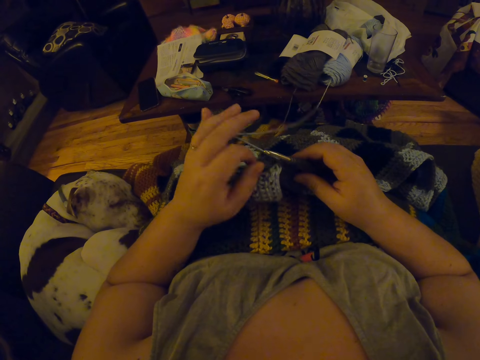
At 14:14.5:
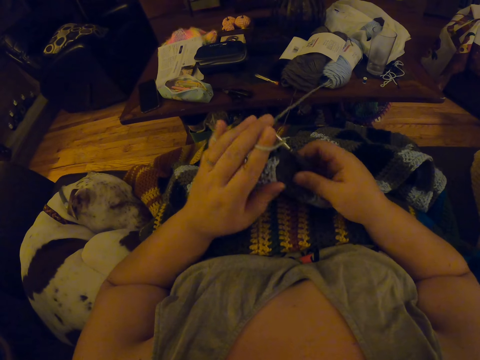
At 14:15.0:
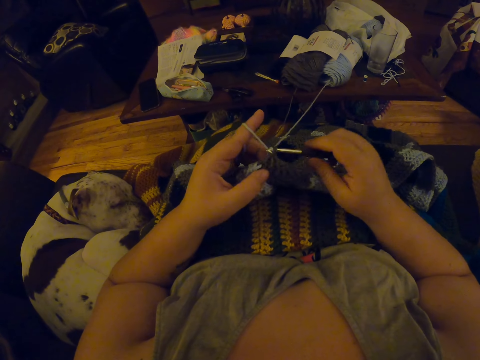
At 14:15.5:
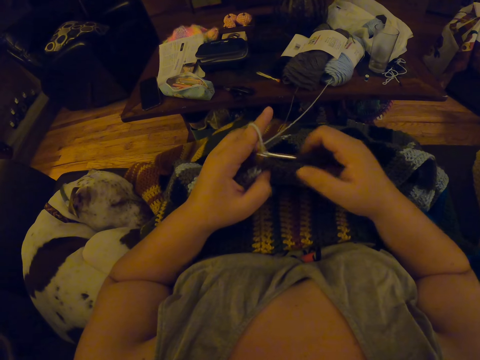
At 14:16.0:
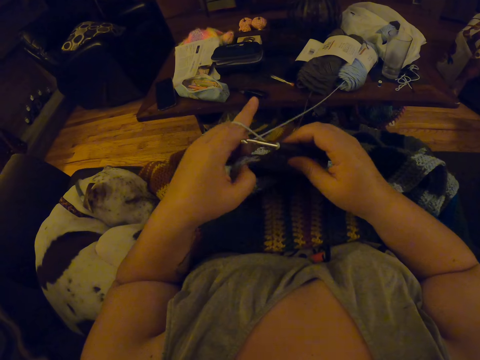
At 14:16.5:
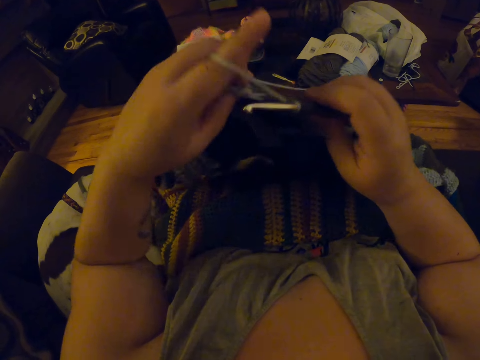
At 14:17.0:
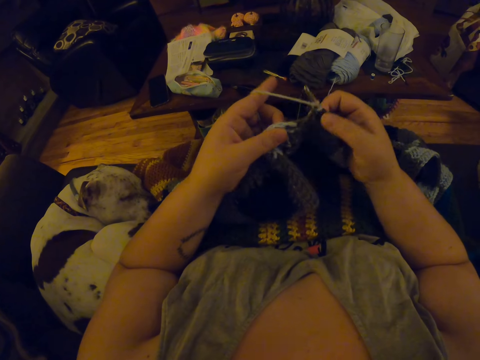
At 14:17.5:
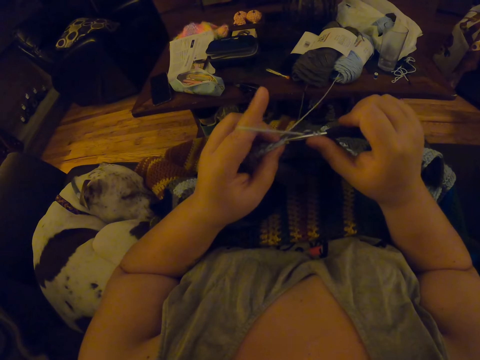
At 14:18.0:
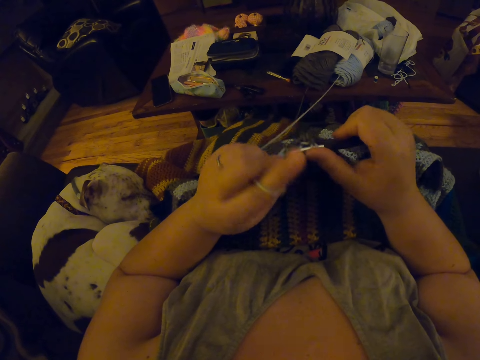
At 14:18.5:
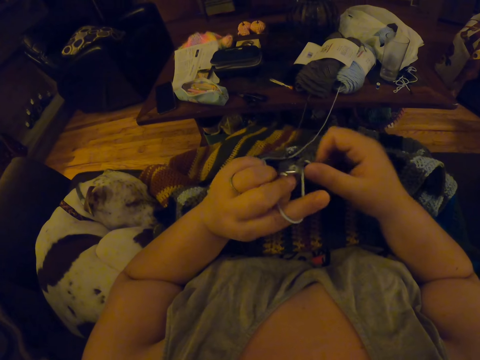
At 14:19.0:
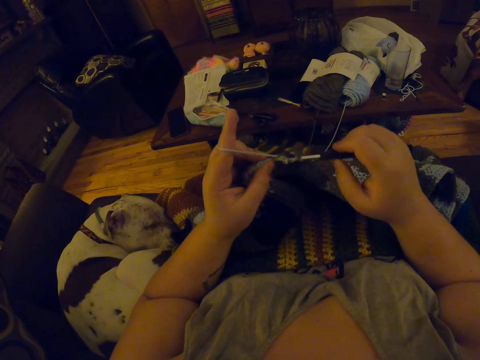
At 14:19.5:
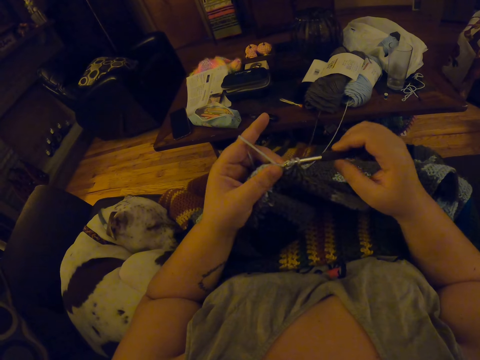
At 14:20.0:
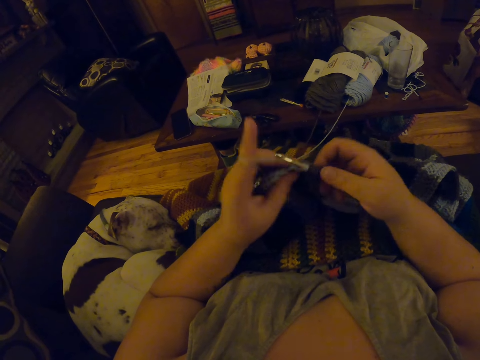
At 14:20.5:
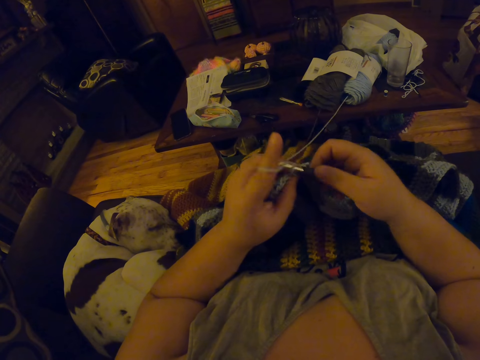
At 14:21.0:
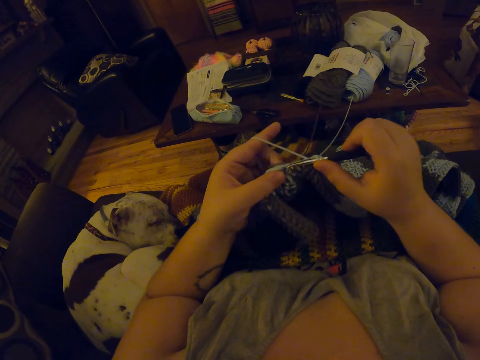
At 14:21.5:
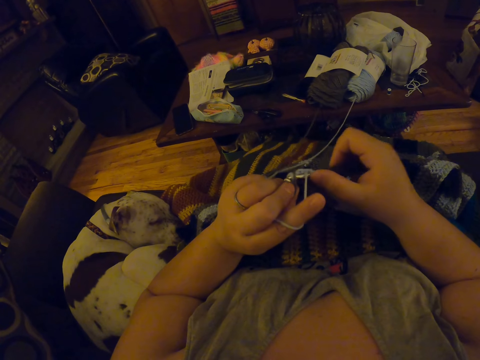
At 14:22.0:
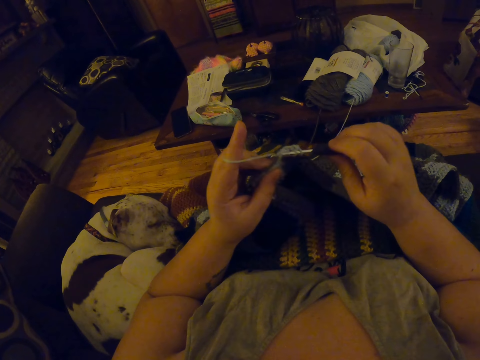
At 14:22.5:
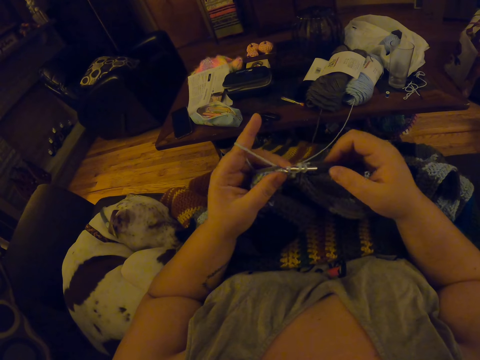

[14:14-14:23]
The camera wearer knits the fabric with wool using a crochet hook. They adjust the blanket. They continue to crochet.

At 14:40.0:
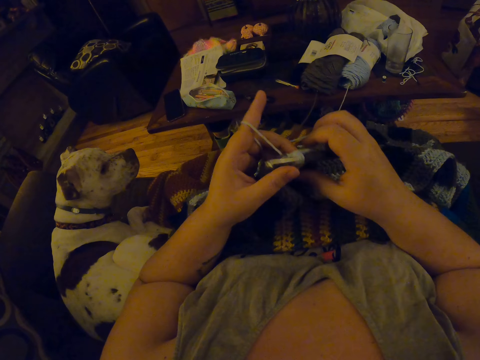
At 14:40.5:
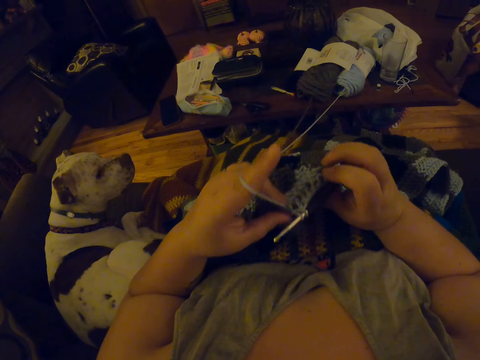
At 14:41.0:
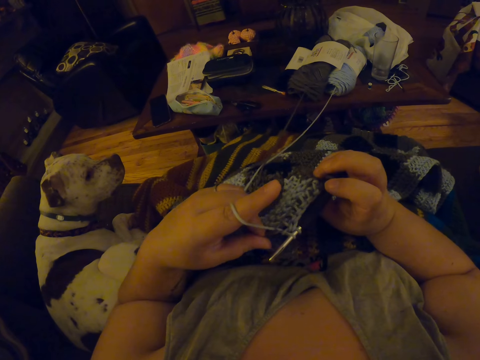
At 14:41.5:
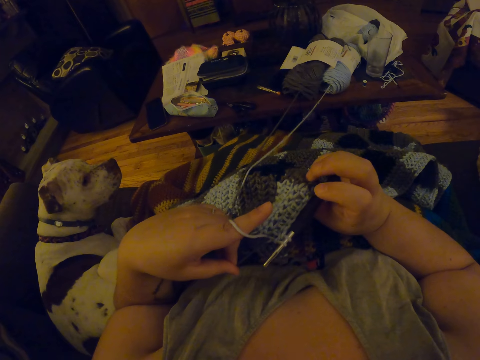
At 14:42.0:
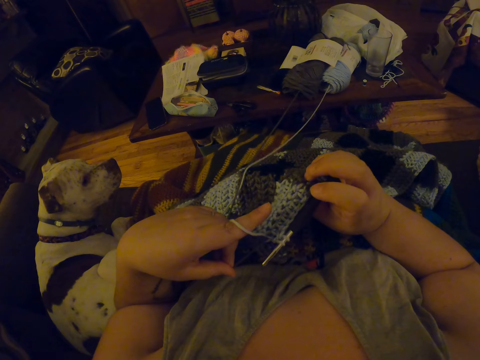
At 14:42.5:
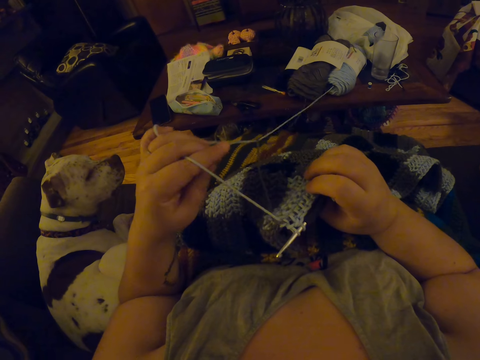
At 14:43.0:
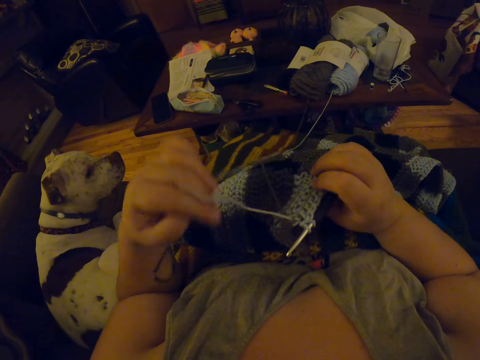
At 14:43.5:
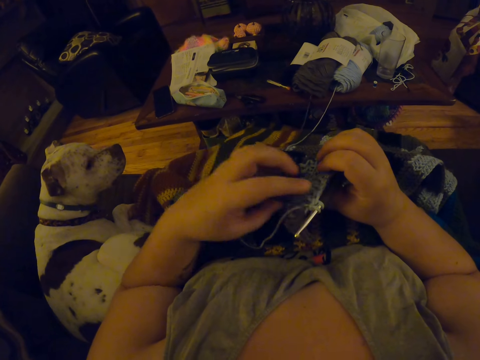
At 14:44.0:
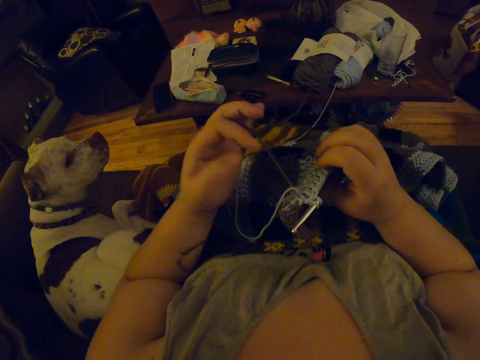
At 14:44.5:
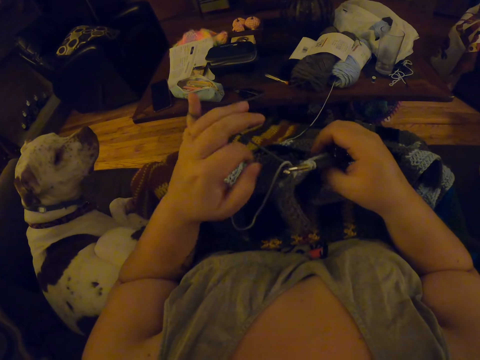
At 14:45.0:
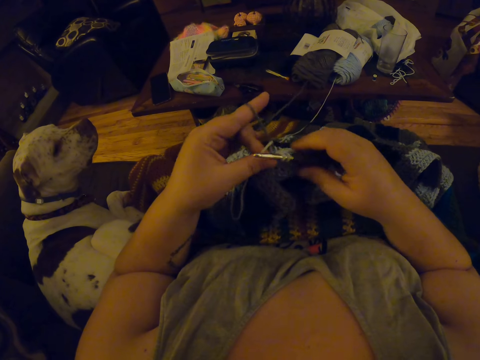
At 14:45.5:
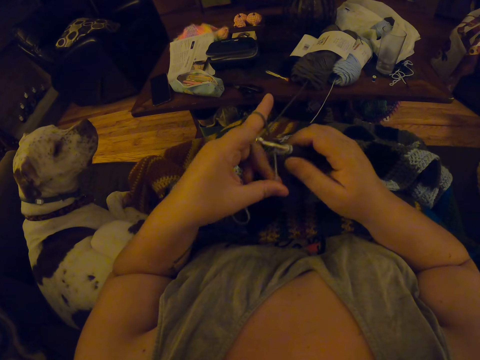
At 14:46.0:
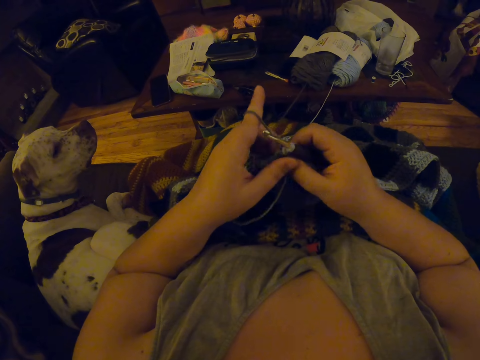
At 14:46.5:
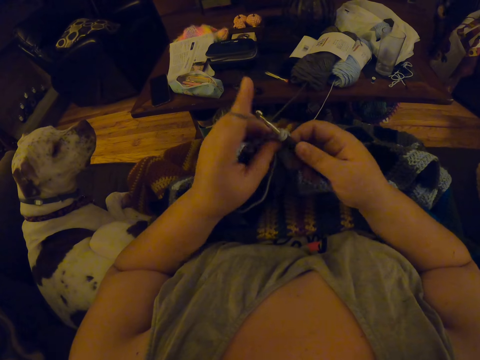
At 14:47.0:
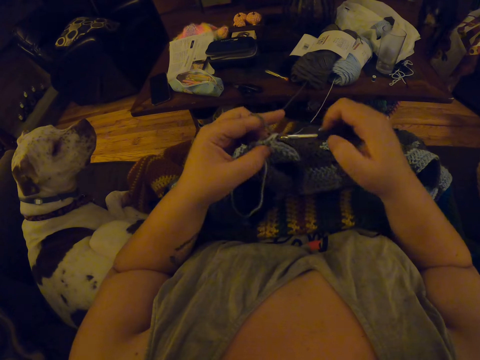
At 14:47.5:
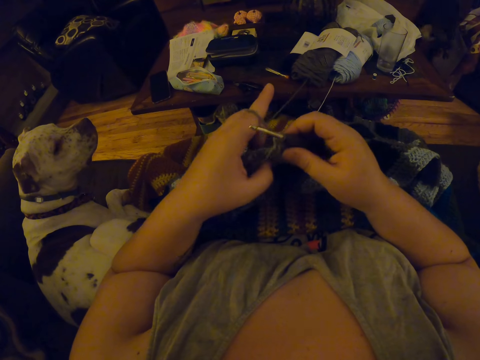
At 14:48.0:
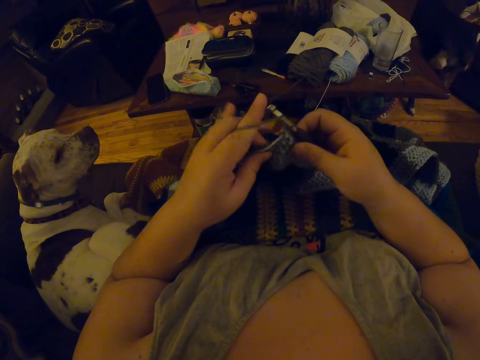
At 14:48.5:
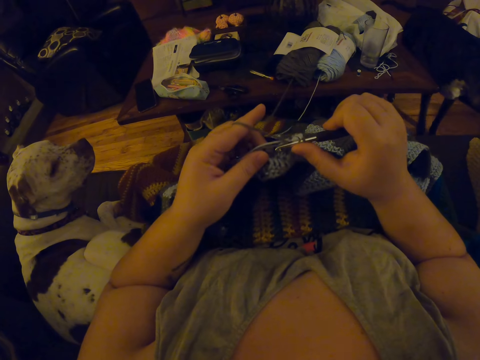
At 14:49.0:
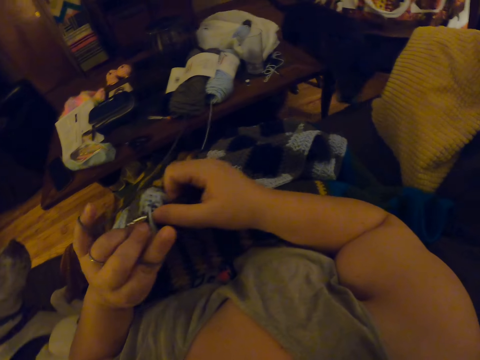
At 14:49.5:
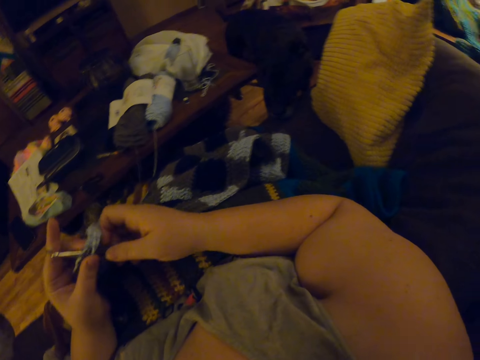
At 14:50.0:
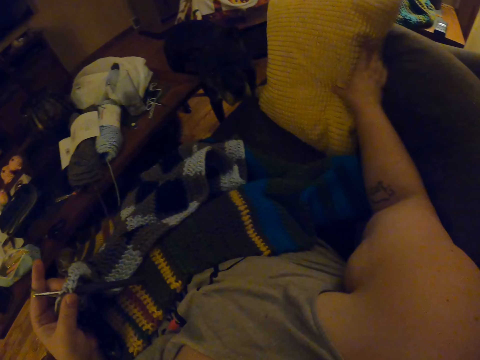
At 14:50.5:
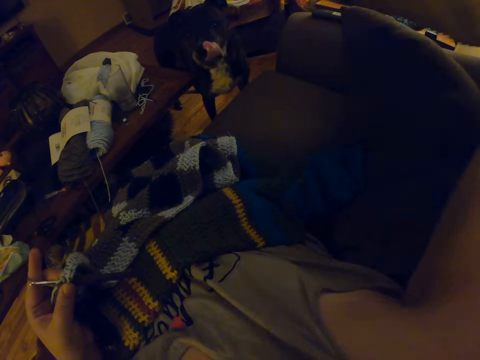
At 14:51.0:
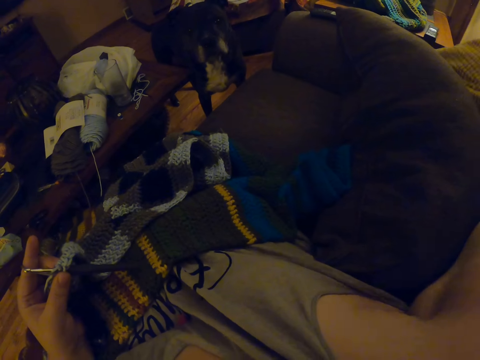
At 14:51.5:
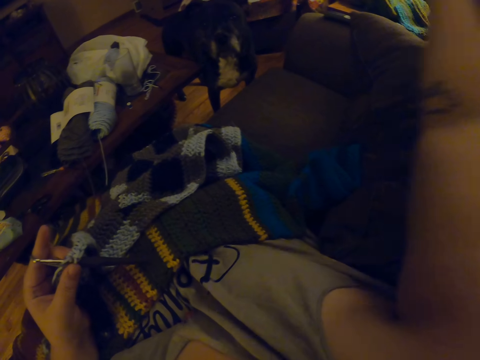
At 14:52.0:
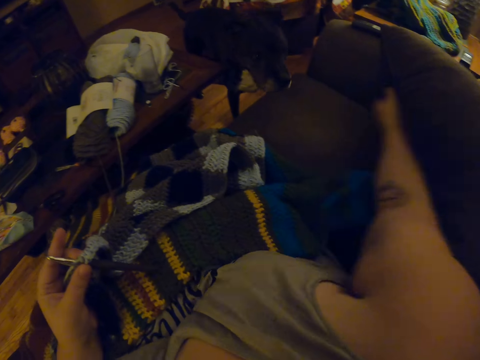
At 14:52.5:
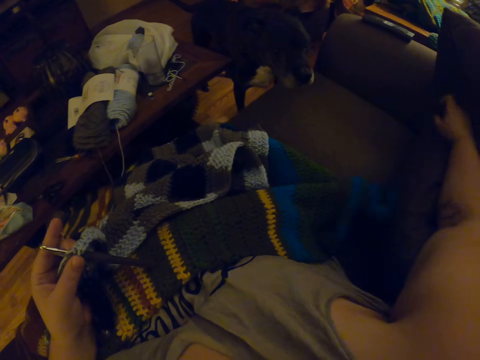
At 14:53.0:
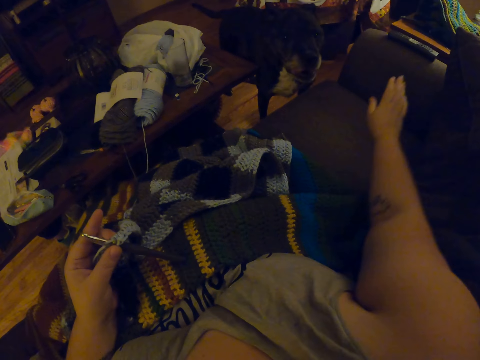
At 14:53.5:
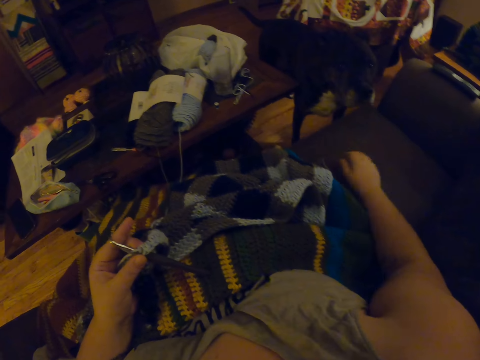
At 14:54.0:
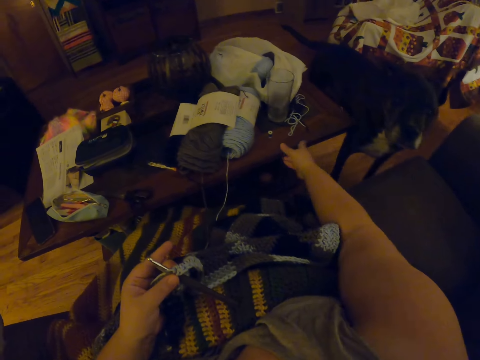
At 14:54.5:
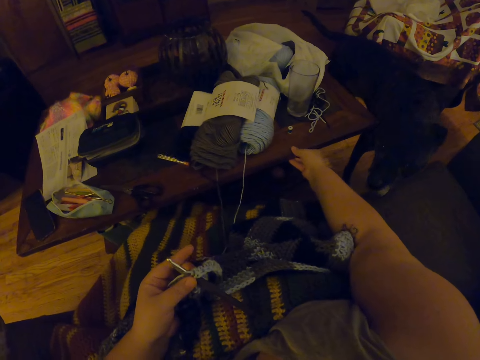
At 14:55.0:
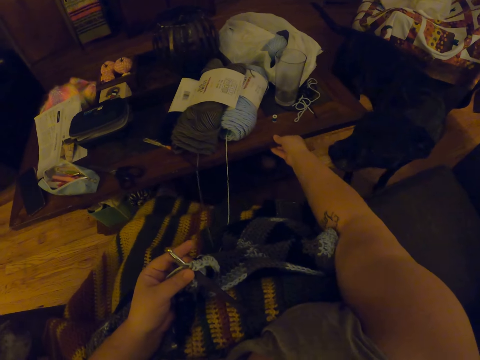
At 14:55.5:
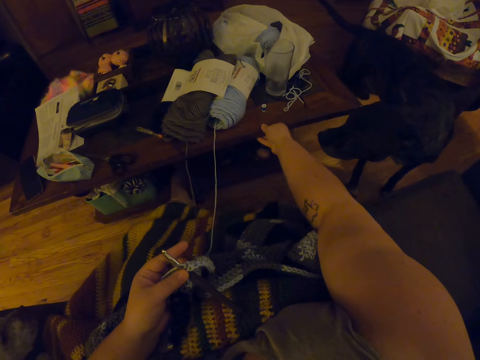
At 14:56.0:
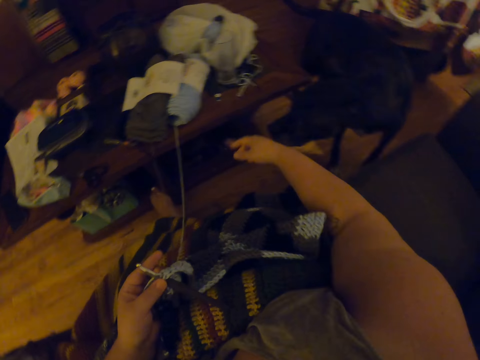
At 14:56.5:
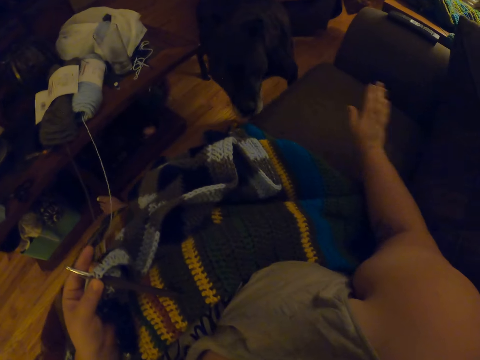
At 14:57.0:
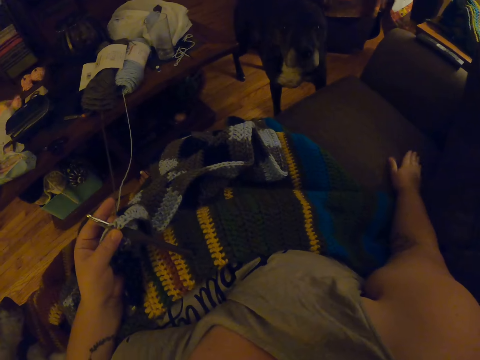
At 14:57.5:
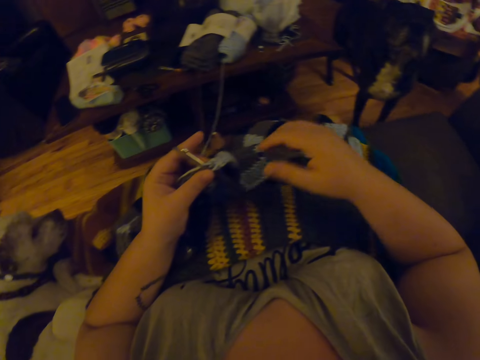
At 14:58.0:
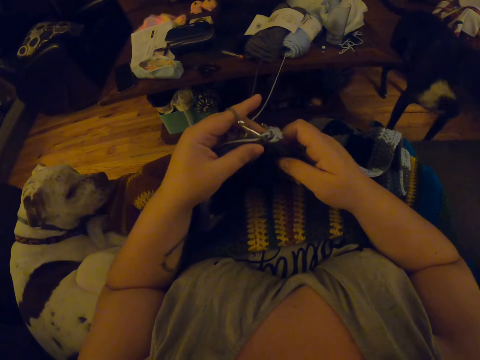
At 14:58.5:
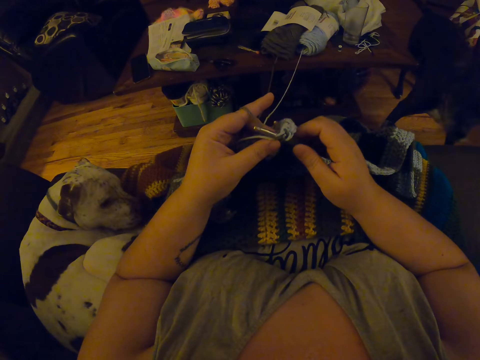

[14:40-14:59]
The camera wearer looks at the fabric. She adjusts the thread. She knits the fabric with wool using a crochet hook. She picks up a throw pillow from the couch. She drops the throw pillow. She pushes the pillow on the couch with her hand. She taps on the couch. She shifts the center table. She taps on the couch again.
